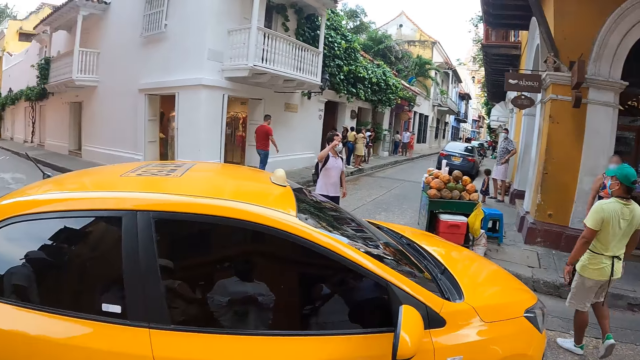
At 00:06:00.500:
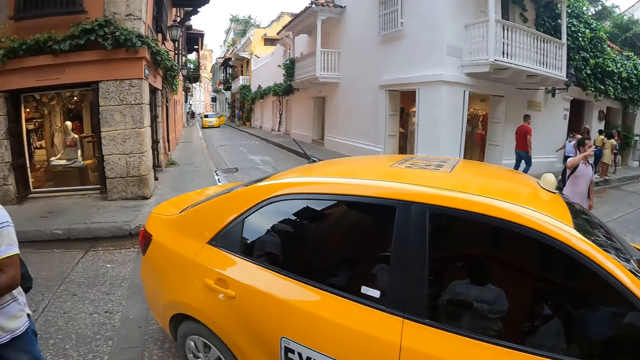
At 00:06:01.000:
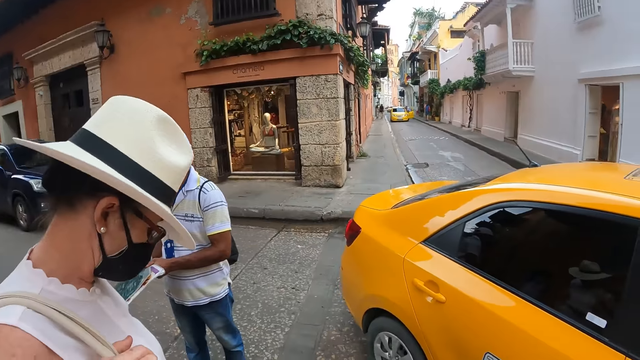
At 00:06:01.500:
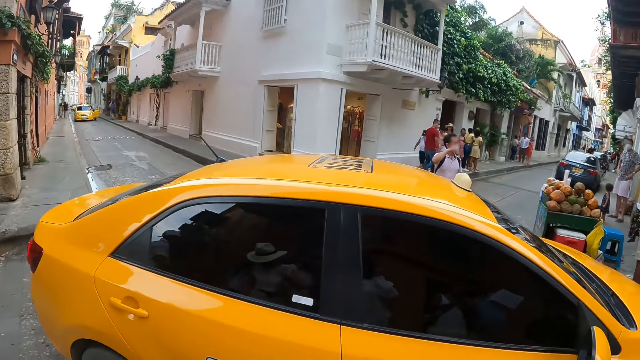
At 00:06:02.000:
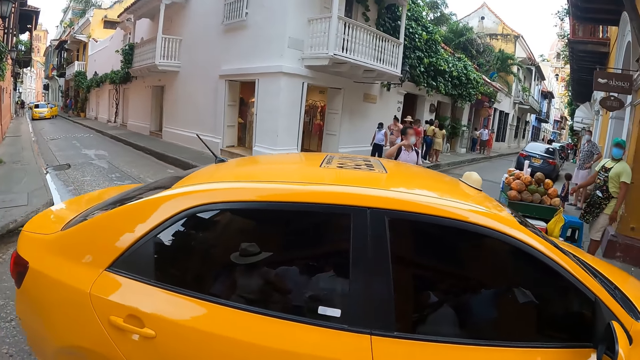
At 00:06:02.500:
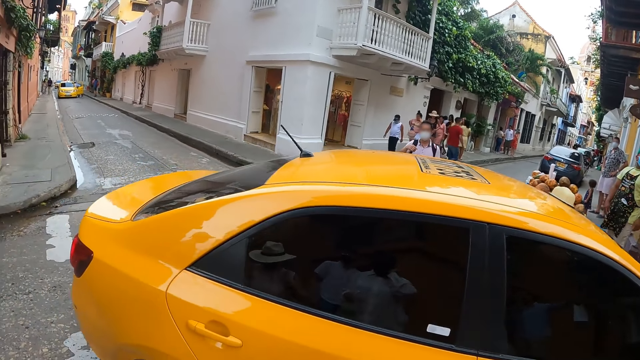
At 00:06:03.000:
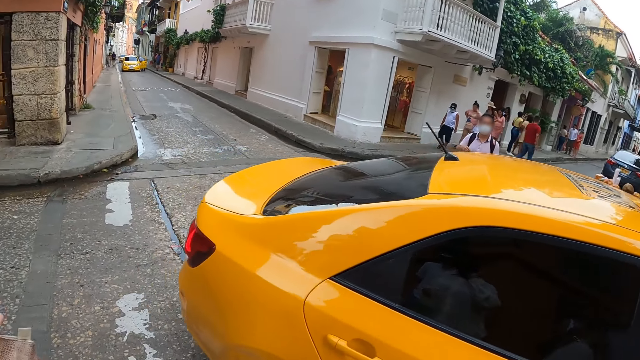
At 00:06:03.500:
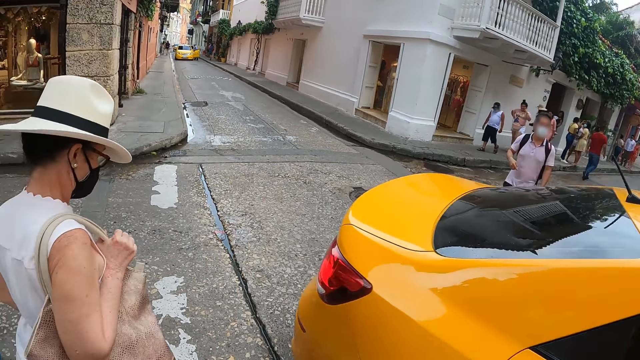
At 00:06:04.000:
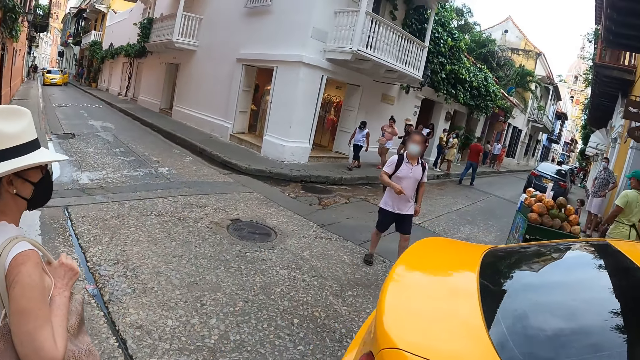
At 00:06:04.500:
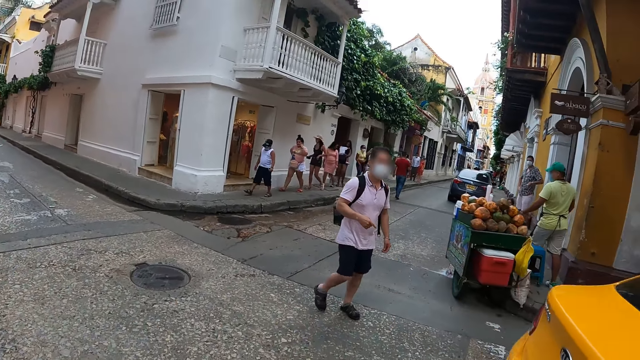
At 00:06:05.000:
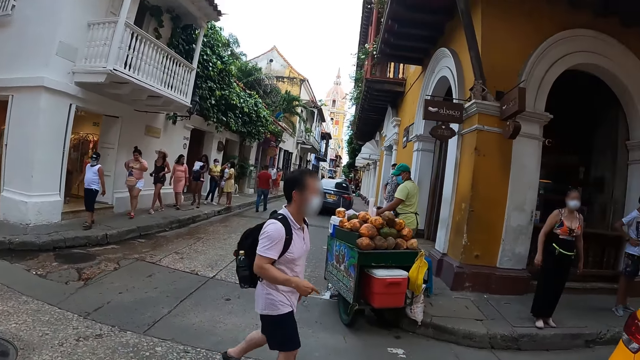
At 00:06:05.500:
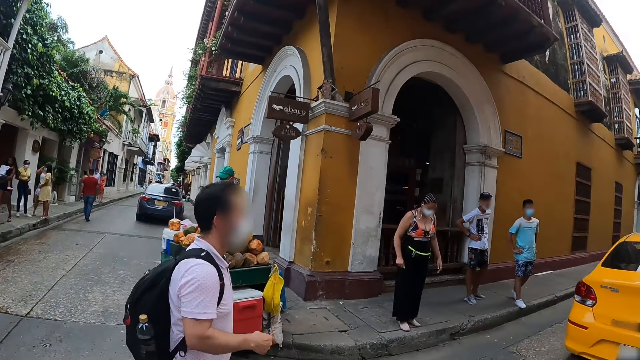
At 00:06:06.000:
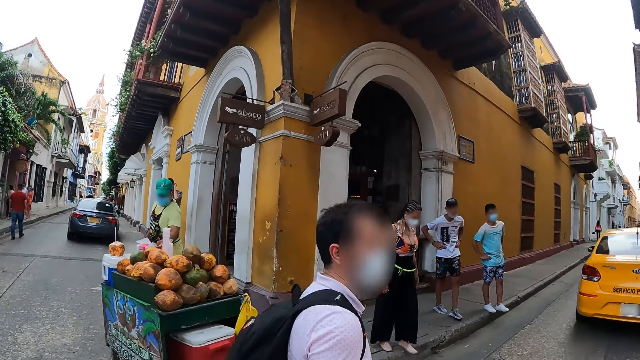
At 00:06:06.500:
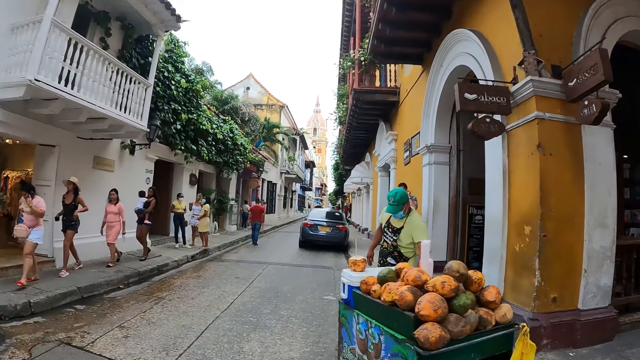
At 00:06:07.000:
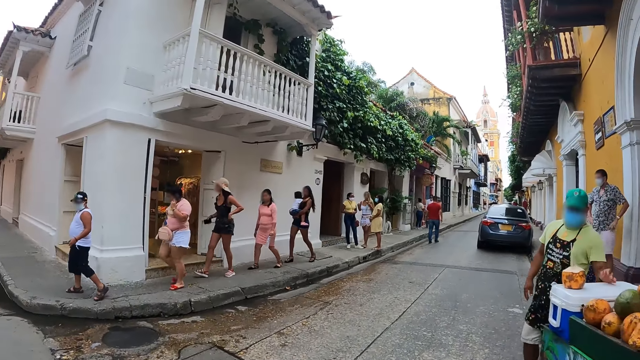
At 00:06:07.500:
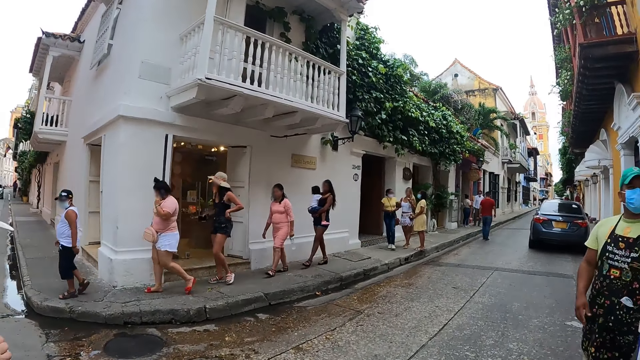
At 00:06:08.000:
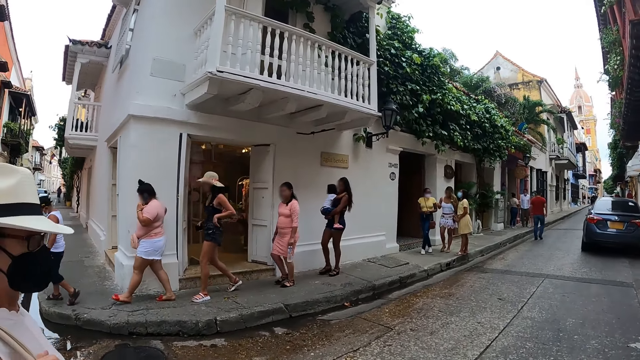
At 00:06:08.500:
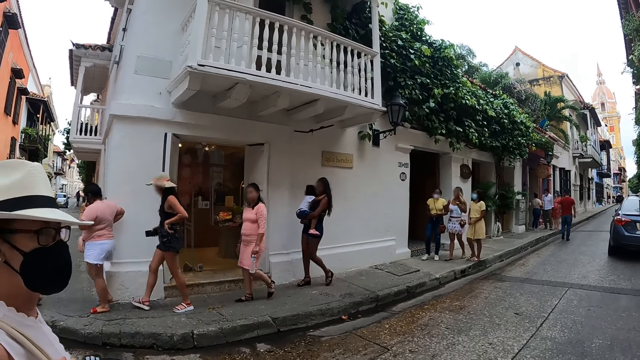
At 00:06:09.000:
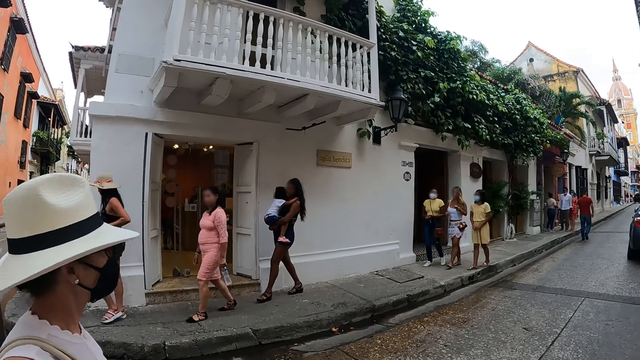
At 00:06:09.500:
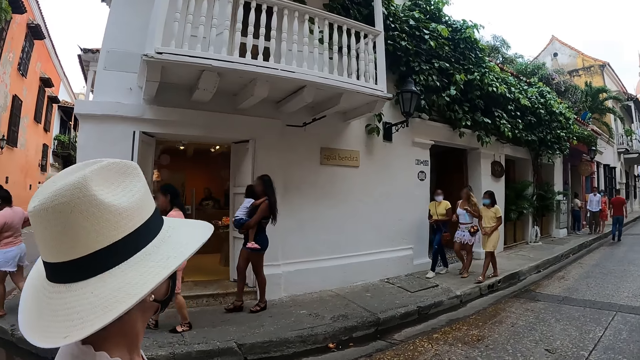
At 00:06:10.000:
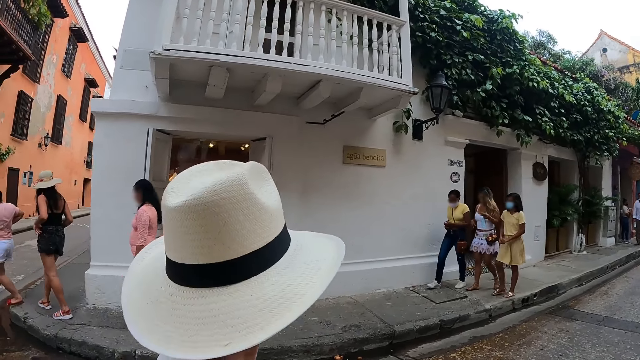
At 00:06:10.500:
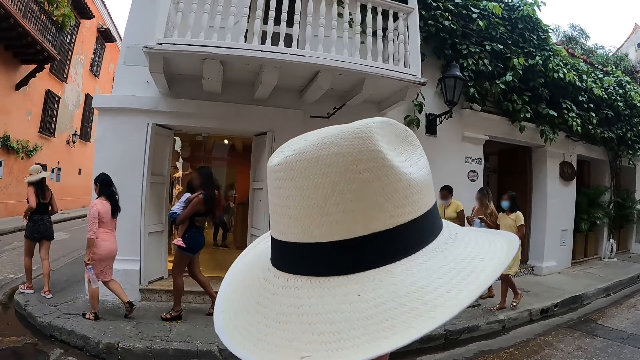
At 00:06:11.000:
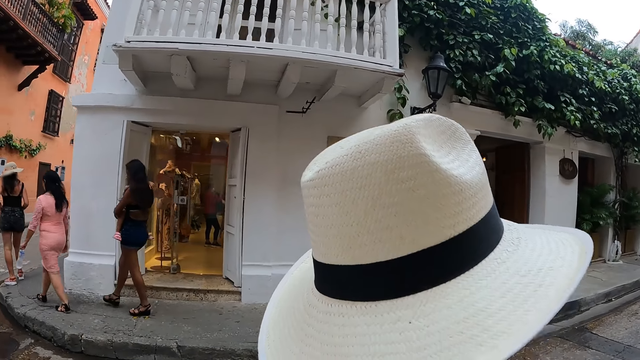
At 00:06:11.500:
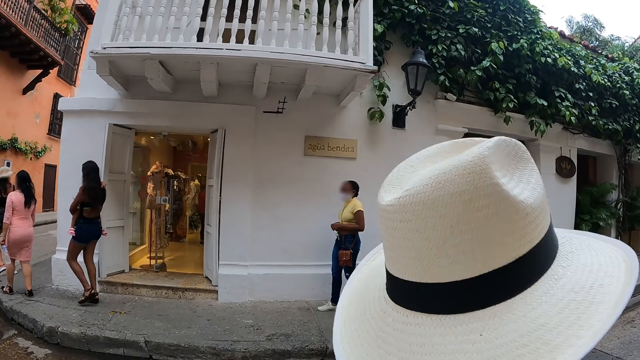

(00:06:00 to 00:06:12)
A woman moves around. The woman walks around. The camera wearer walks on the road. The woman walks around.

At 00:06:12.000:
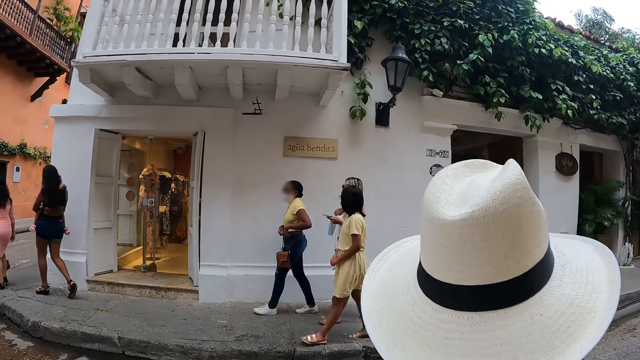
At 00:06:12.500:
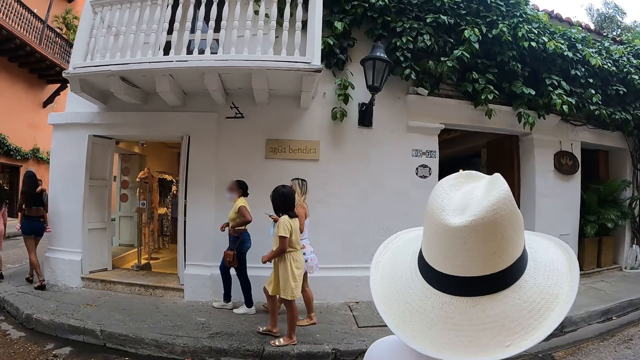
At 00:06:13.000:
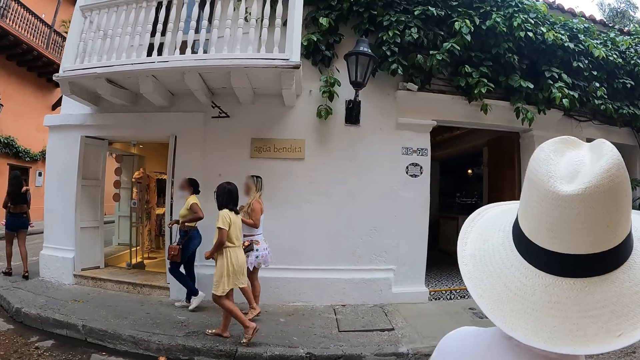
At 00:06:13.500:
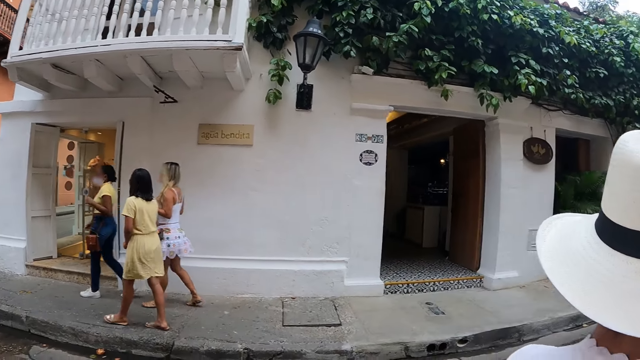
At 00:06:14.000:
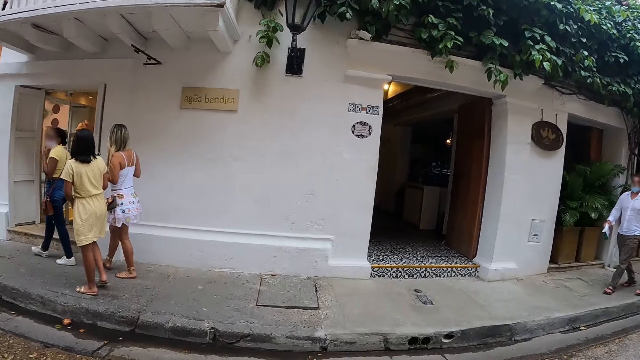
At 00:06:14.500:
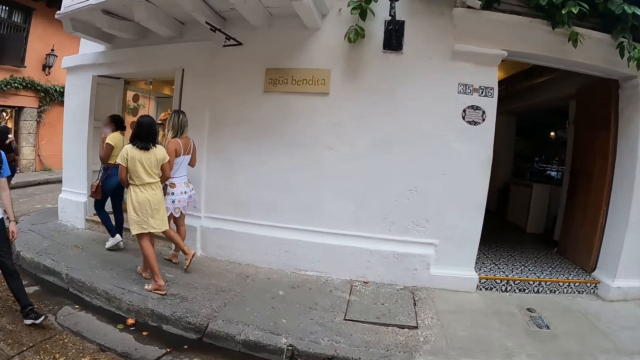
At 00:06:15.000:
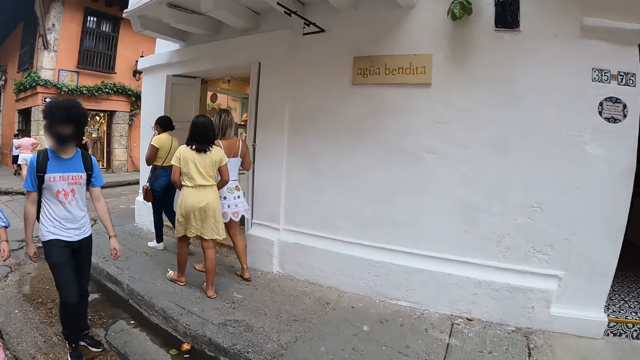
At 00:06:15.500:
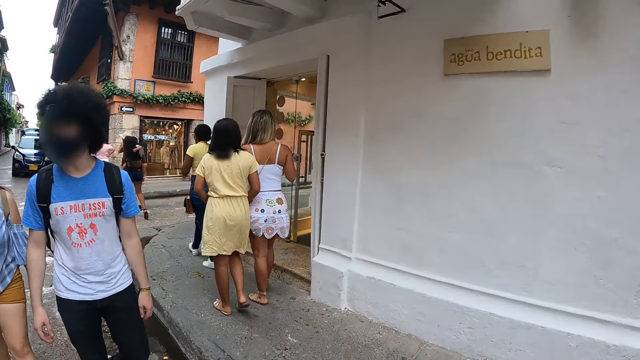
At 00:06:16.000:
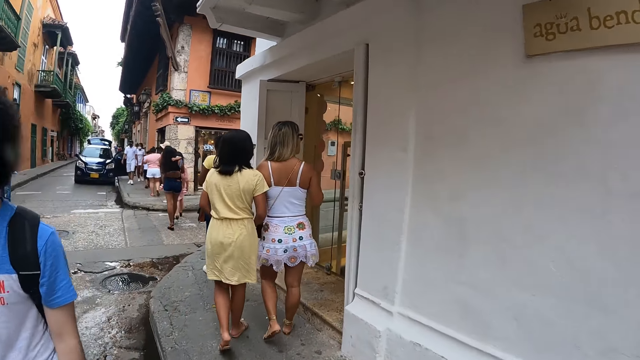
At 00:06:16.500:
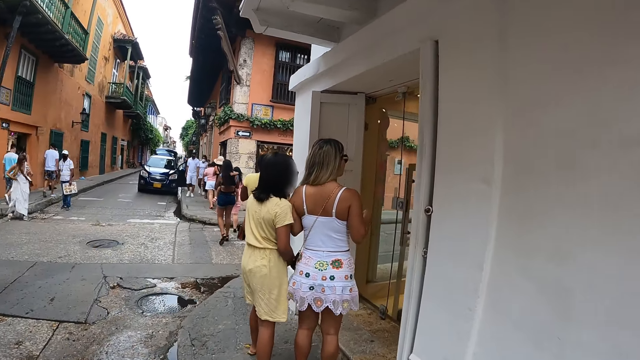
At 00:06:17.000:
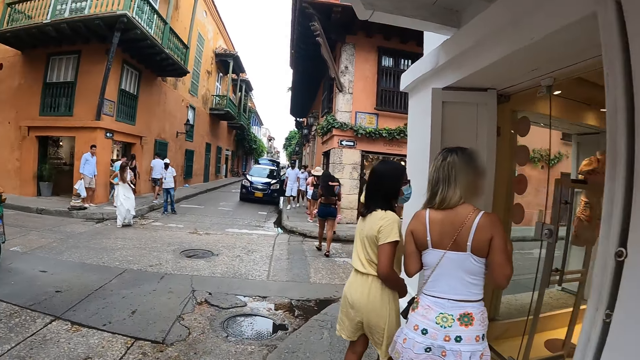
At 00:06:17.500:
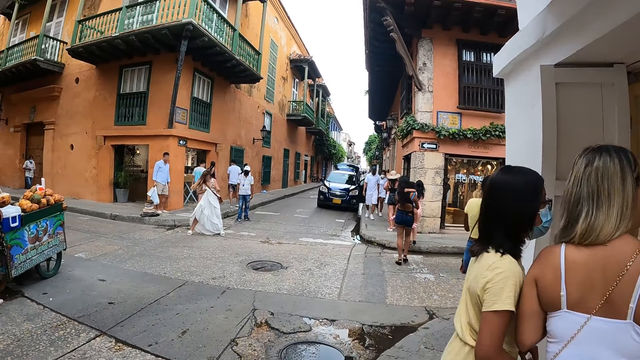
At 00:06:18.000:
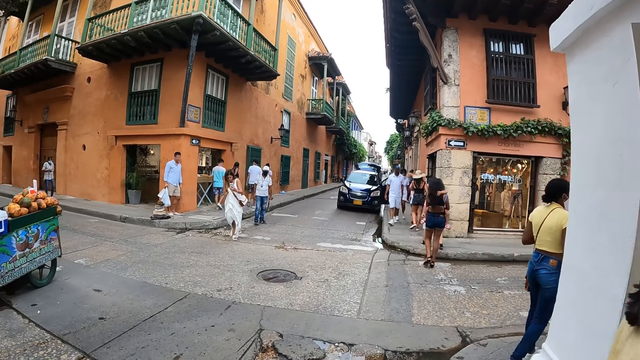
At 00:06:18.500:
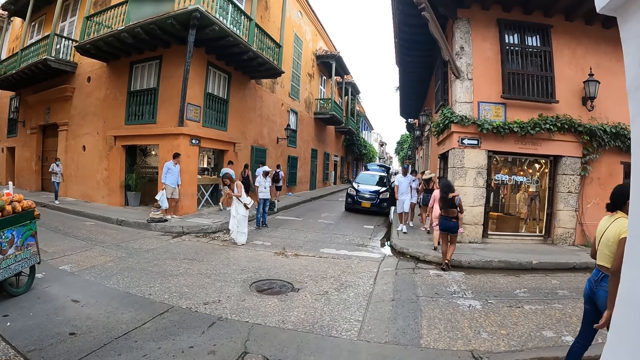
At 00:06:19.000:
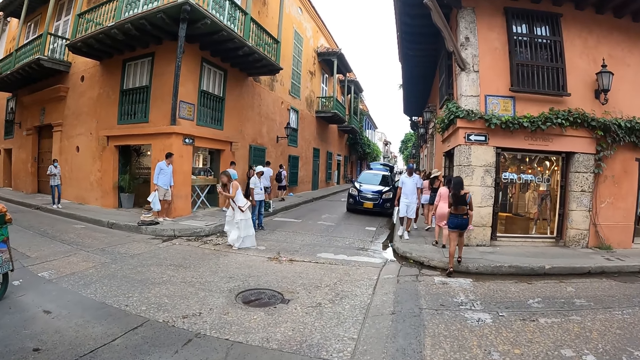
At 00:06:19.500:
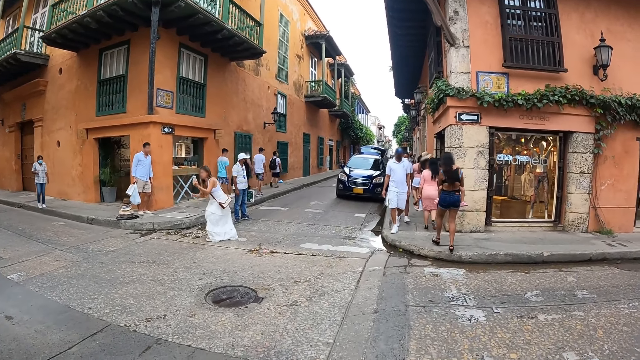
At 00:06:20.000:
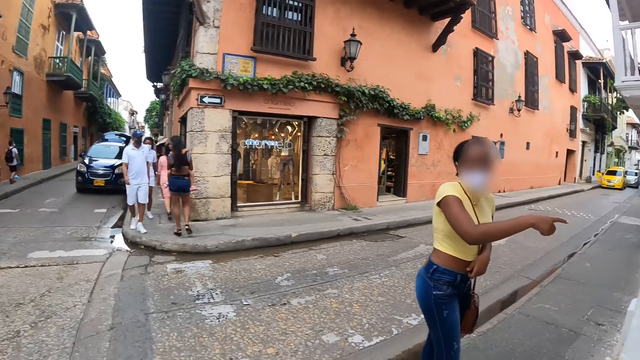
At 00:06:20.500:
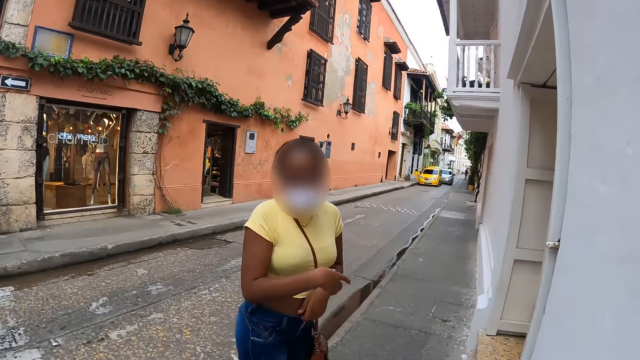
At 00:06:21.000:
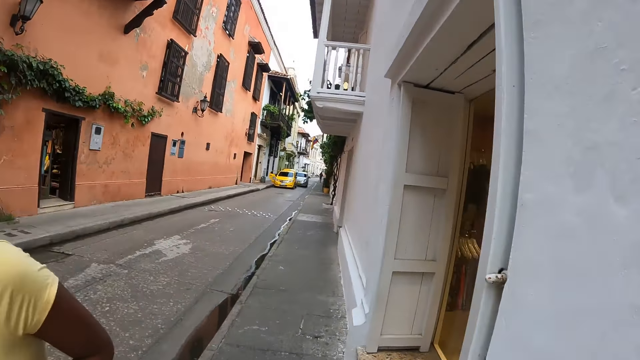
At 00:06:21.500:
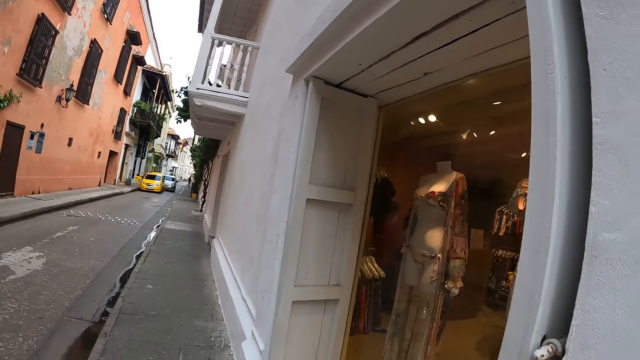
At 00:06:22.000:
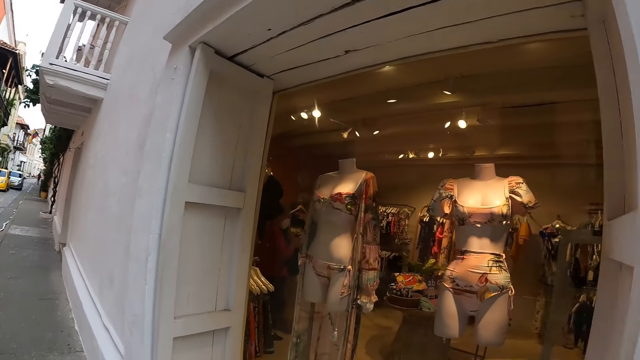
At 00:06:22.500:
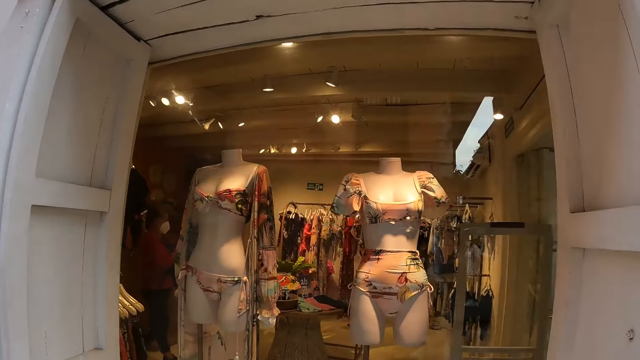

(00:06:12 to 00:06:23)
The camera wearer looks around.
